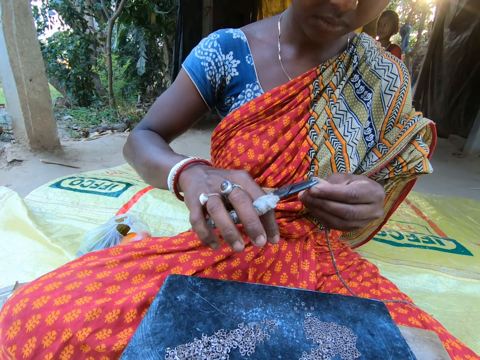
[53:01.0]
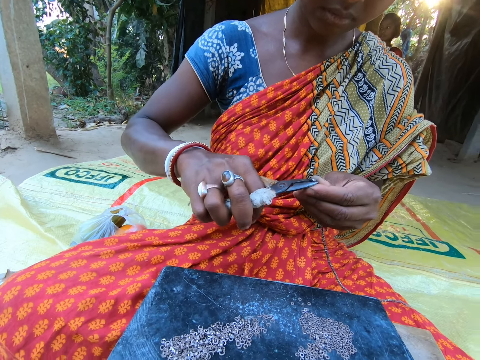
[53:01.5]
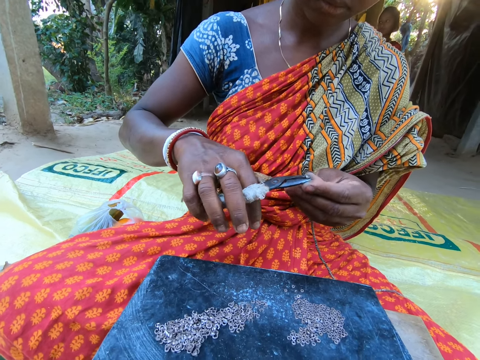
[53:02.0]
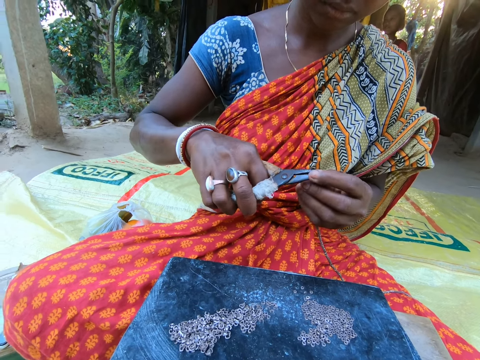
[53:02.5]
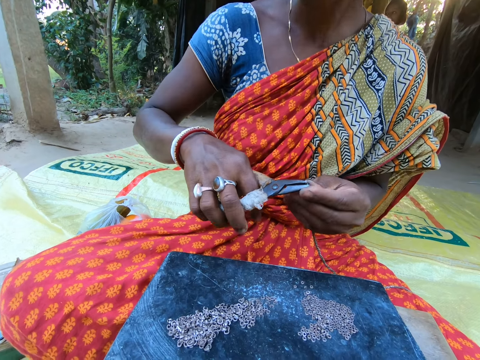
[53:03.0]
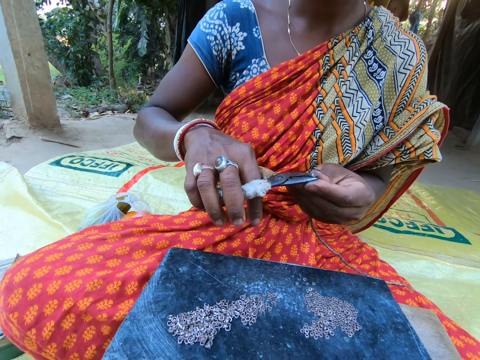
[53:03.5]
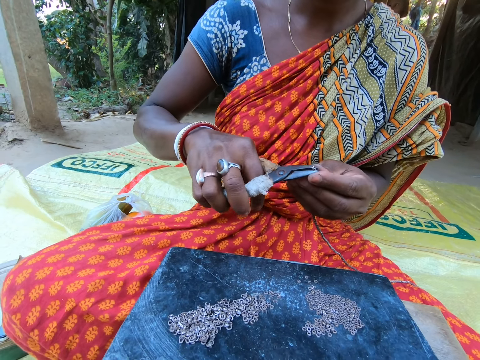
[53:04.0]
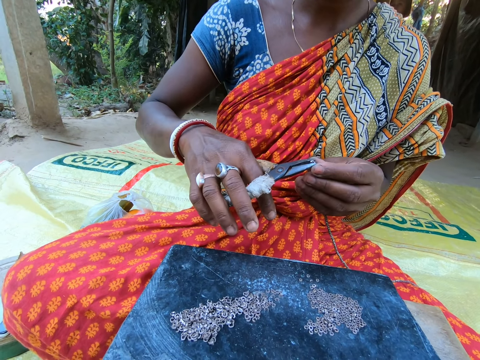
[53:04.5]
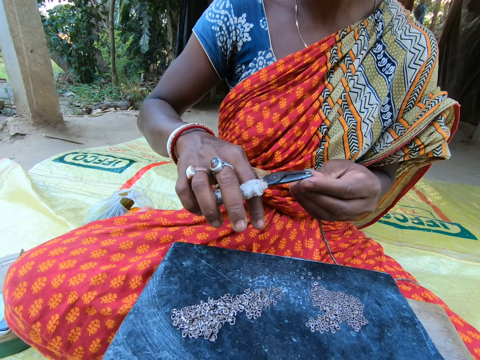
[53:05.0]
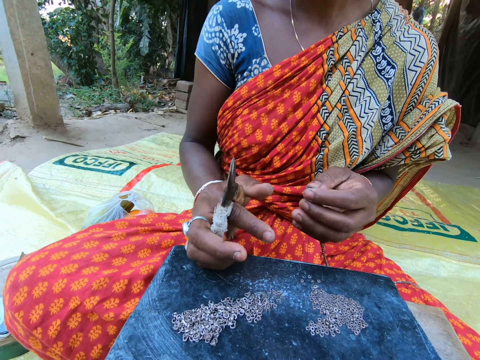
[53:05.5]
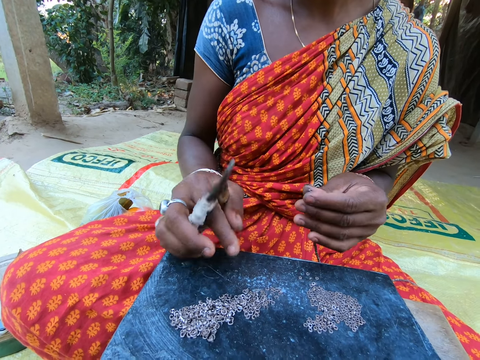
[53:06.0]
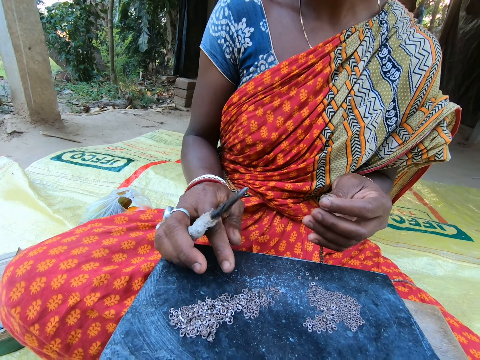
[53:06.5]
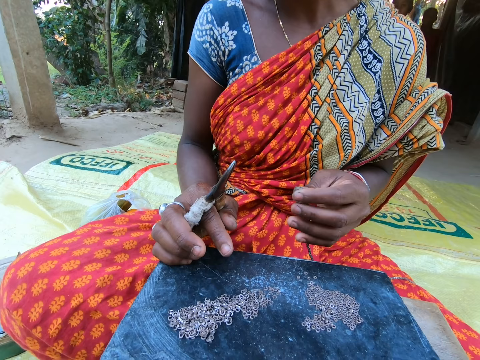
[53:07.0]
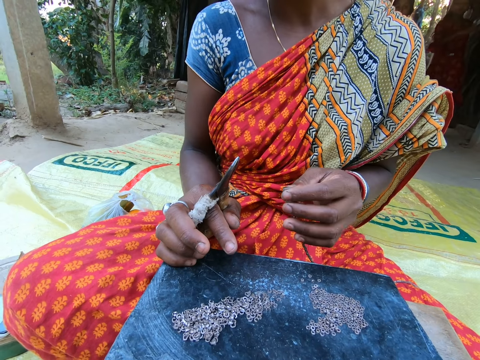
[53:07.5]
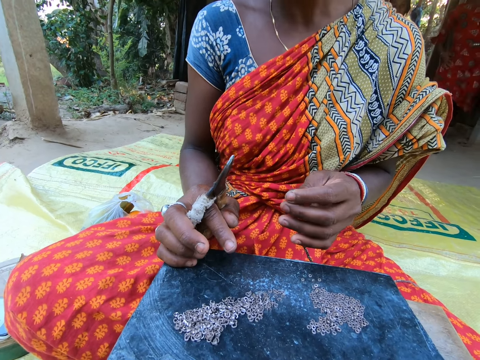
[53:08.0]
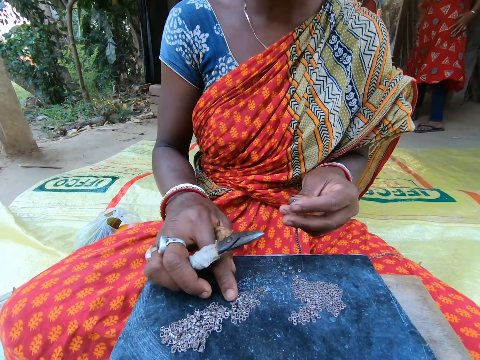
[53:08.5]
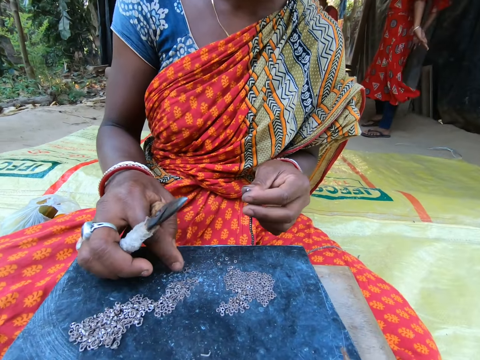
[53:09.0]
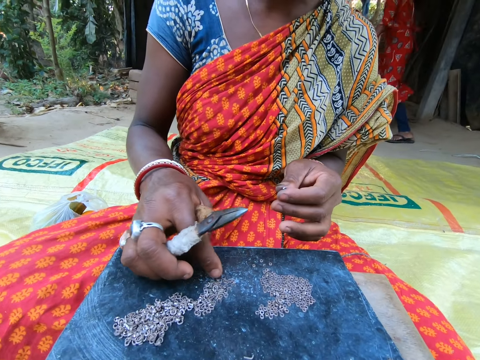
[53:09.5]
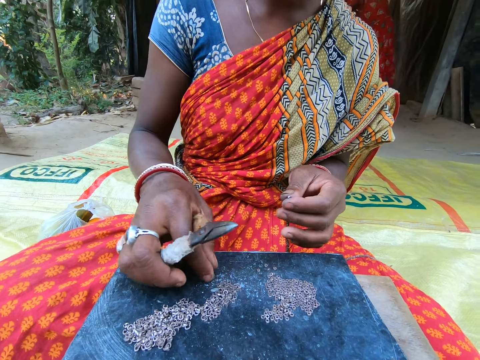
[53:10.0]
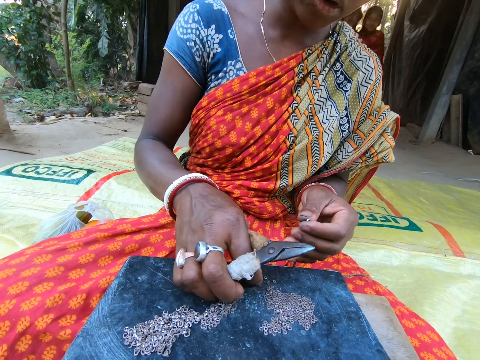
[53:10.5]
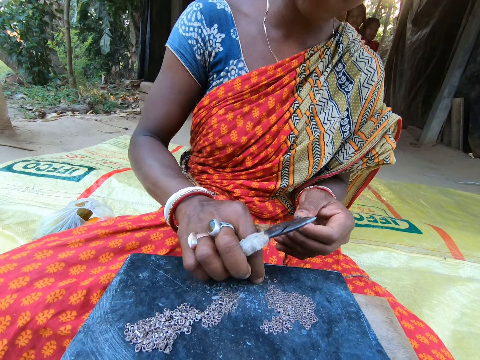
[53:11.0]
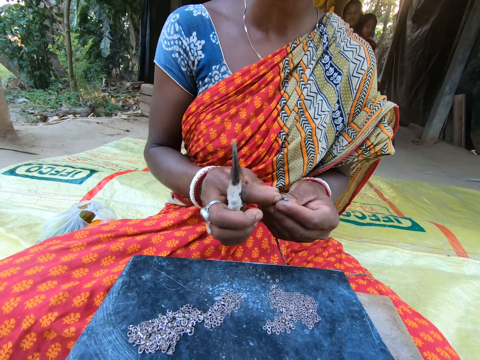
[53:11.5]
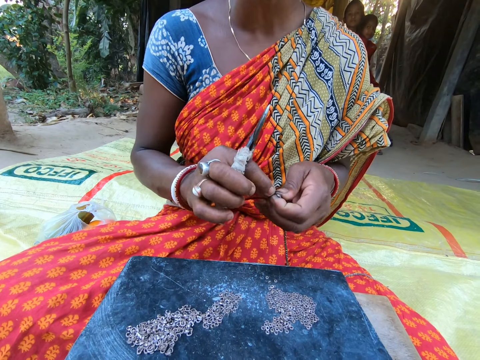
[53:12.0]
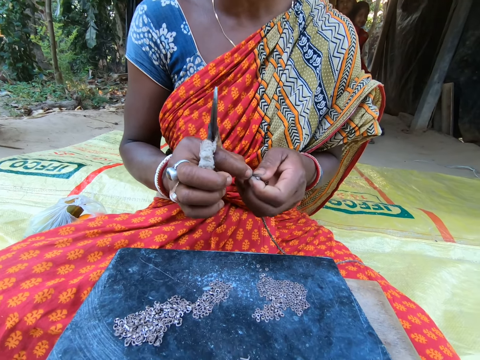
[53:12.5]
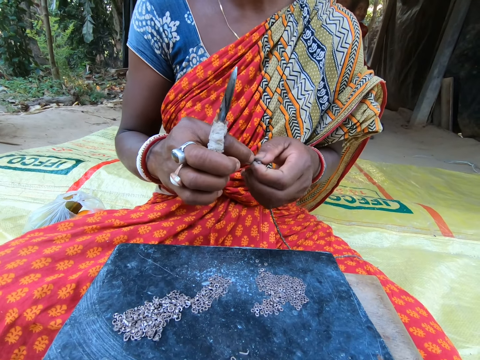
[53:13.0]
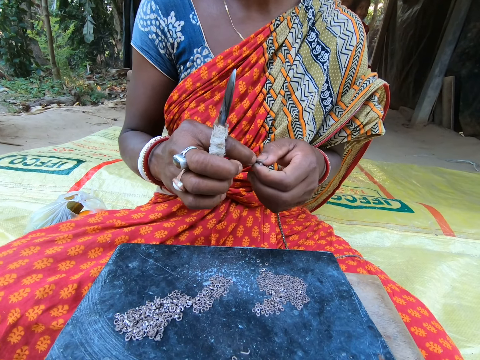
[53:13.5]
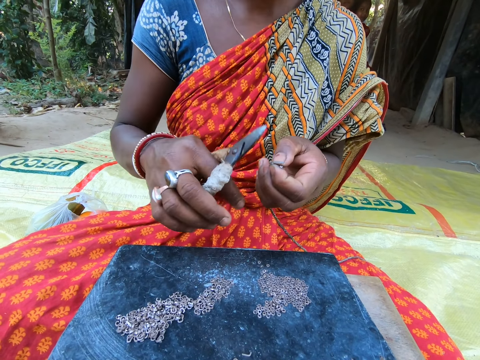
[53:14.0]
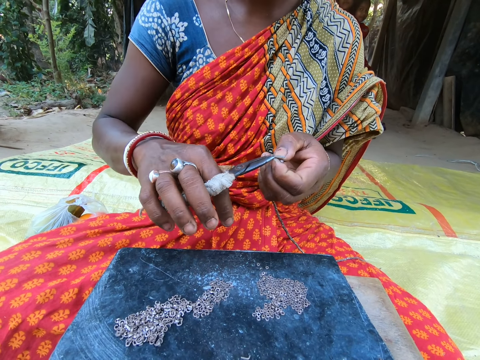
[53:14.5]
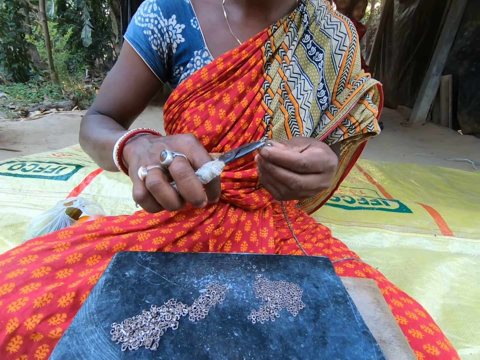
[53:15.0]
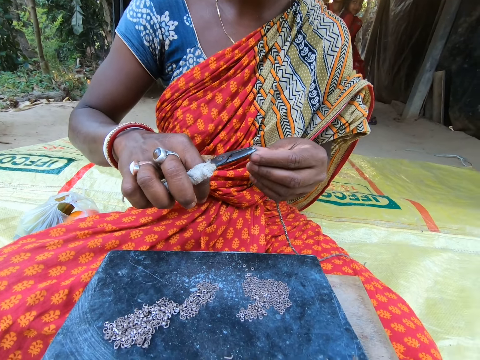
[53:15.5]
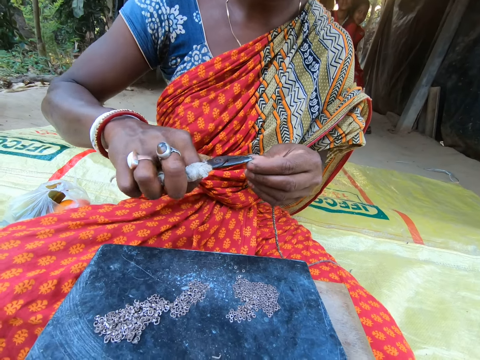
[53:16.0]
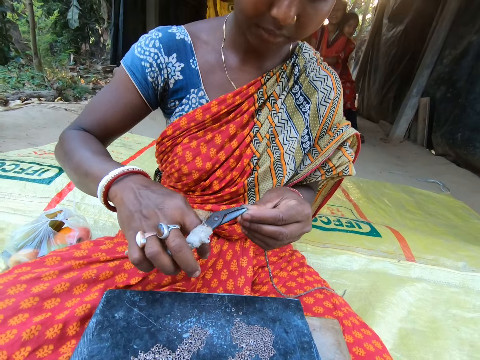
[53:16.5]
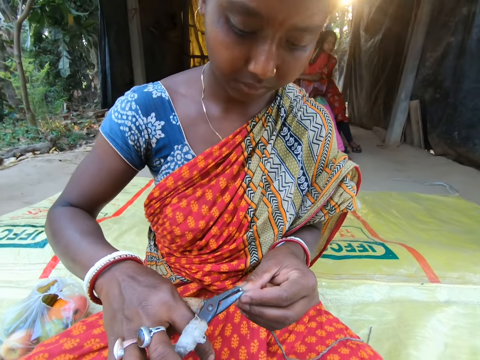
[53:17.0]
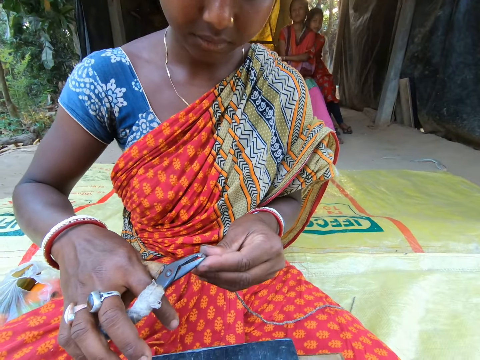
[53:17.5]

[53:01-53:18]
The camera wearer looks at a woman fixing something. The woman converses with a baby. The woman fixes something with the beads. The woman picks up the beads. The camera wearer looks around the compound. The woman takes a small steel from the plate on the sack on the floor with her right hand. The woman converses with something. The woman converses with something. The woman attaches the small steel in her right hand to the chain in her left hand. The woman fixes something with the beads. The woman clips the small steel on the chain in her left hand with the plier in her right hand. The camera wearer looks at the woman fixing the bead.

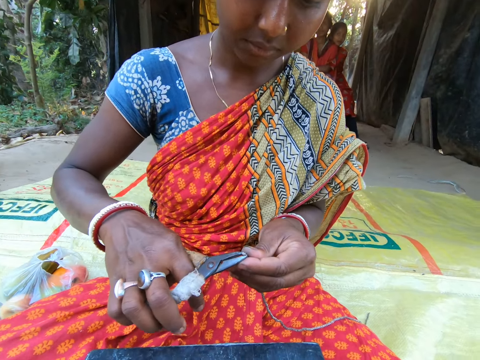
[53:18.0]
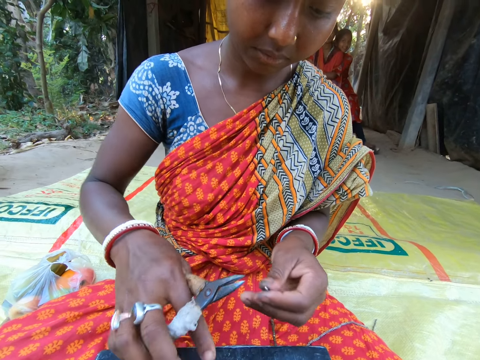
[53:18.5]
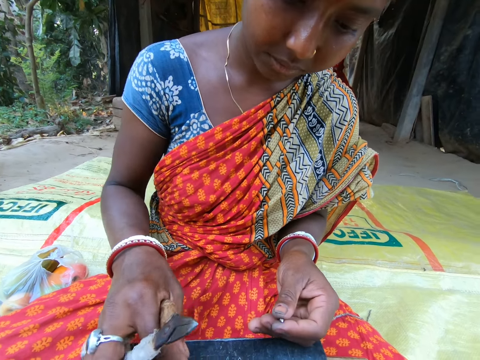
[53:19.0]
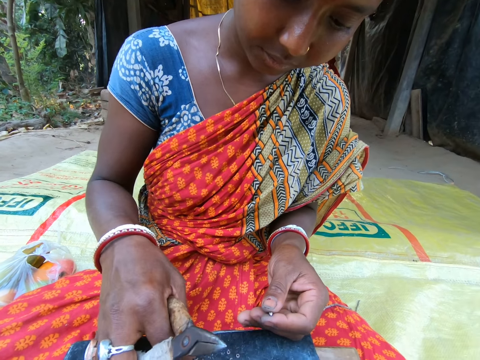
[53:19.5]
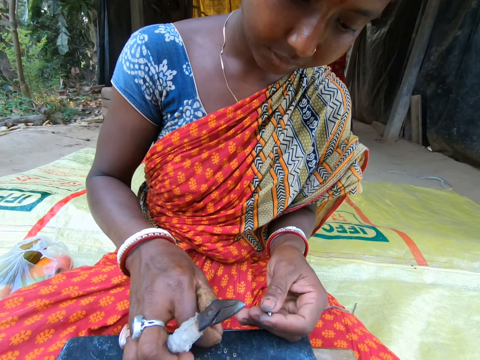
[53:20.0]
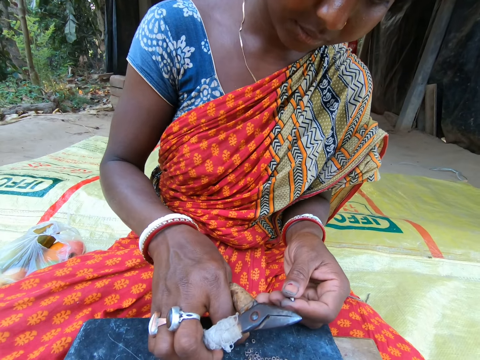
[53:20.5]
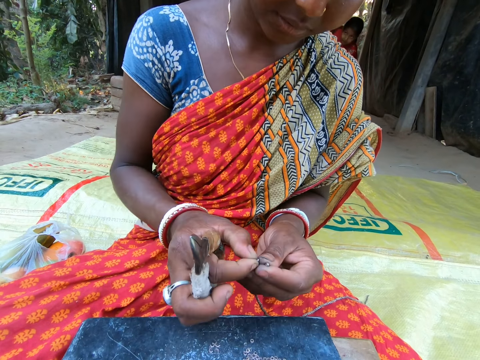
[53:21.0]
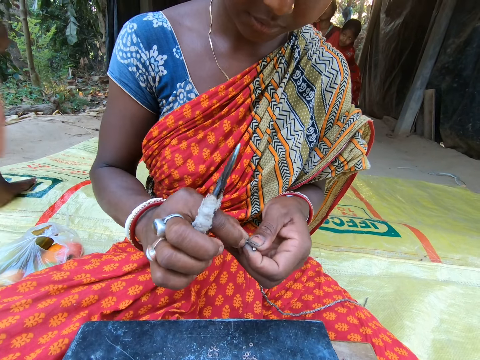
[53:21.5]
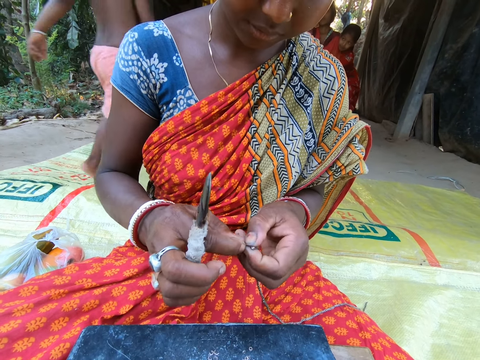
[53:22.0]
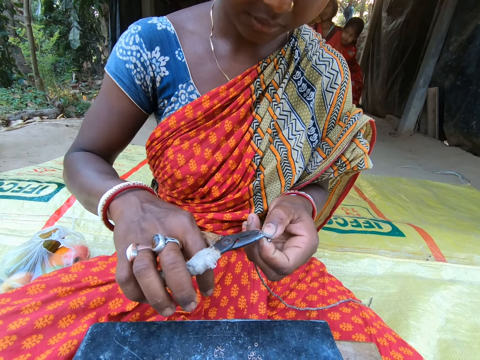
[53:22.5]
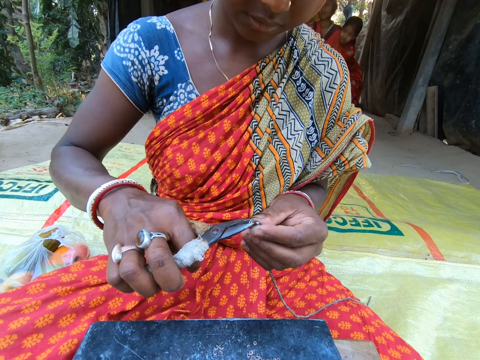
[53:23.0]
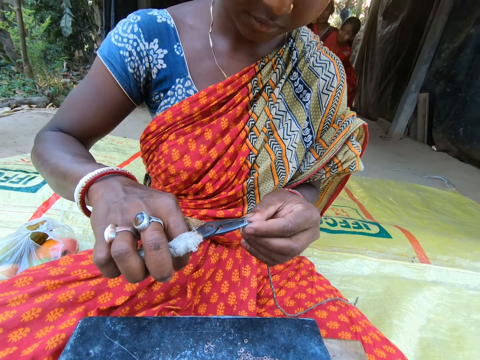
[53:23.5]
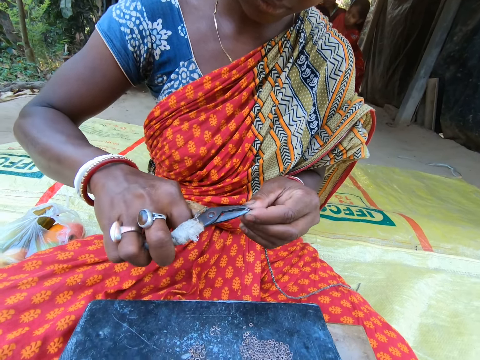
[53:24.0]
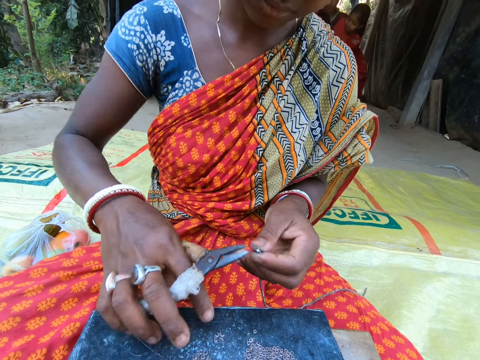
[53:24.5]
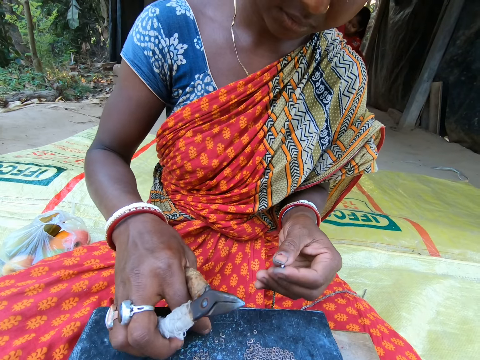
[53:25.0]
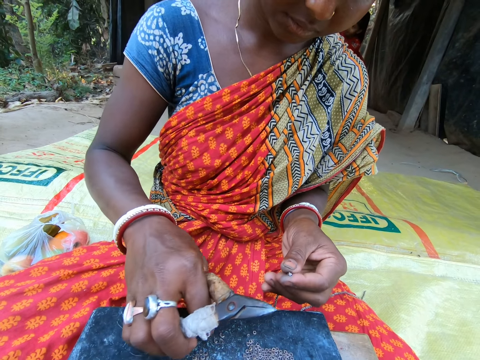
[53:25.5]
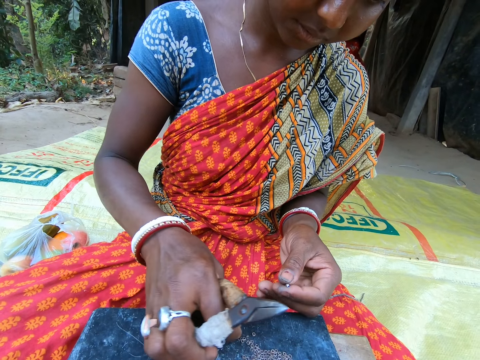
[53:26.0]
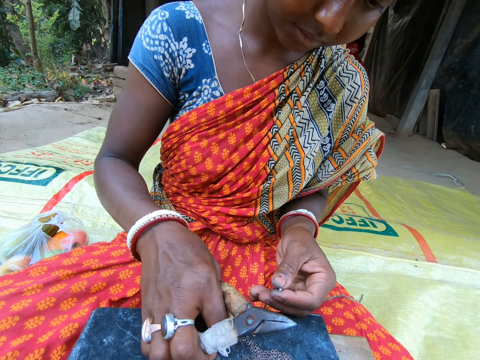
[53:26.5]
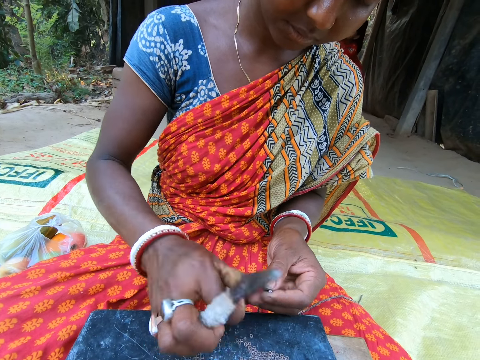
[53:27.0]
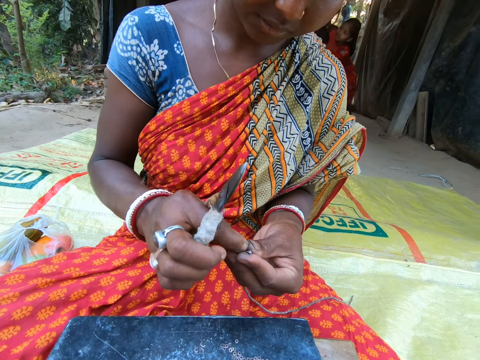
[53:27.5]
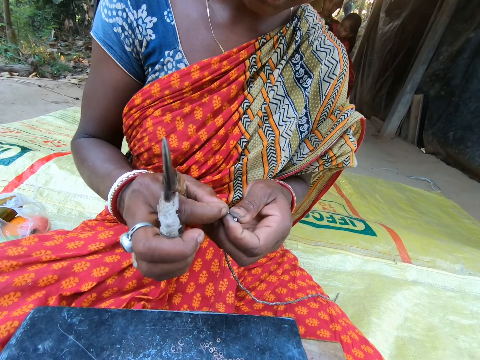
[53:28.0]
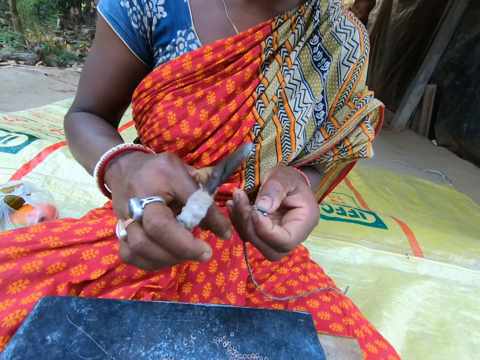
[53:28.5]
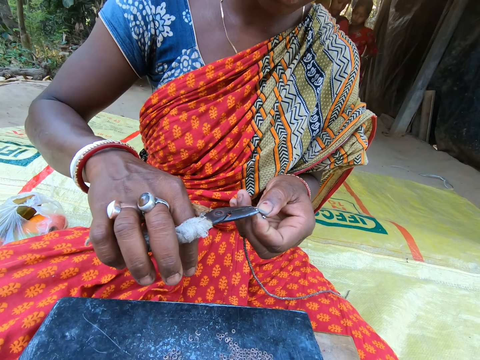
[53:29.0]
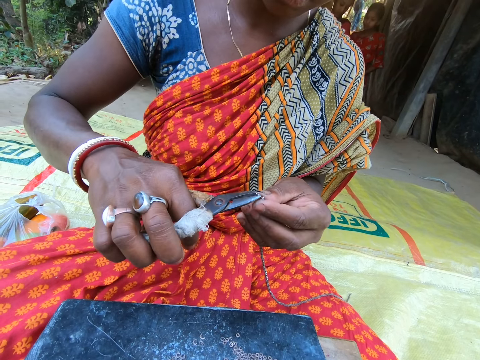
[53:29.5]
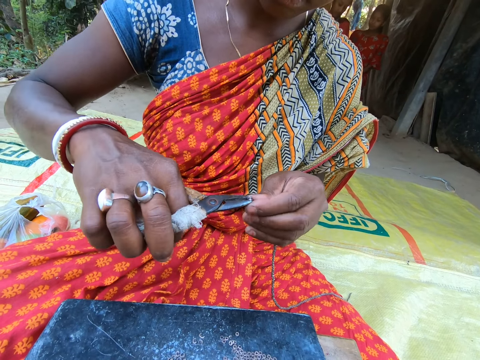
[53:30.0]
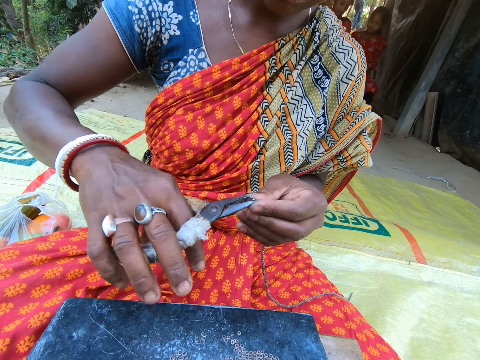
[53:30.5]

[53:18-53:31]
The camera wearer looks at a woman. The woman takes a small steel from the plate on the sack on the floor with her right hand. The woman attaches the small steel in her right hand to the chain in her left hand. The woman clips the small steel on the chain in her left hand with the plier in her right hand. The woman fixes something with the beads. The woman takes a small steel from the plate on the sack on the floor with her right hand. The woman attaches the small steel in her right hand to the chain in her left hand. The camera wearer converses with the woman. The woman clips the small steel on the chain in her left hand with the plier in her right hand. The woman converses with the camera wearer. The camera wearer converses with the woman.
